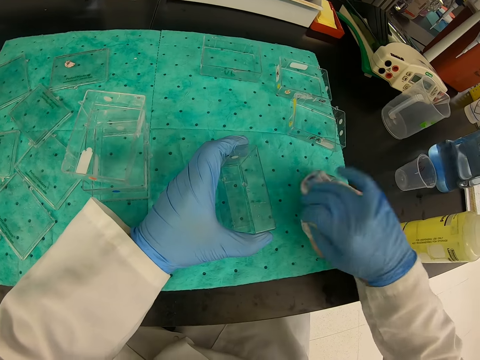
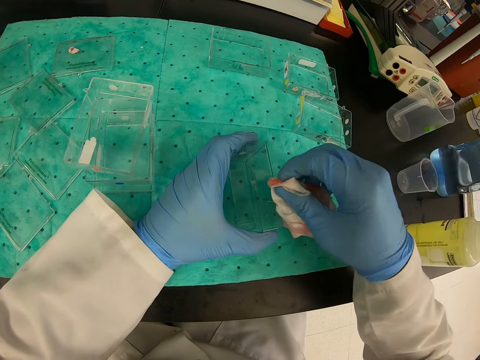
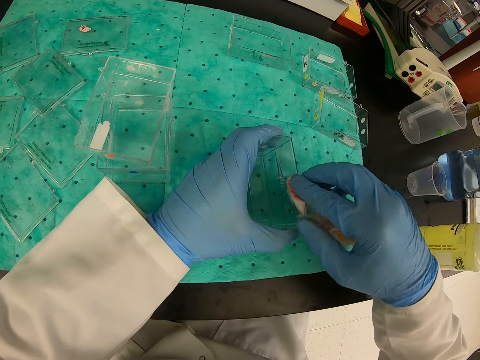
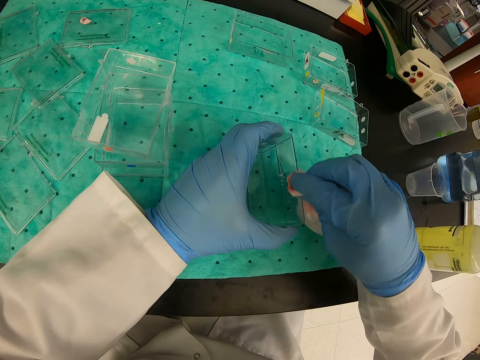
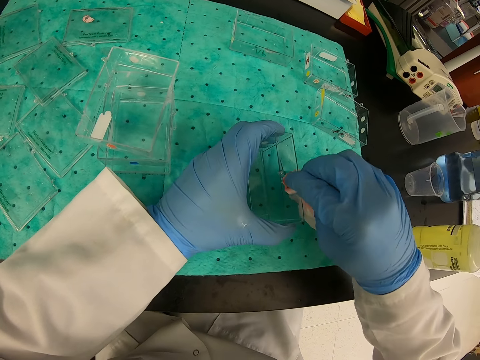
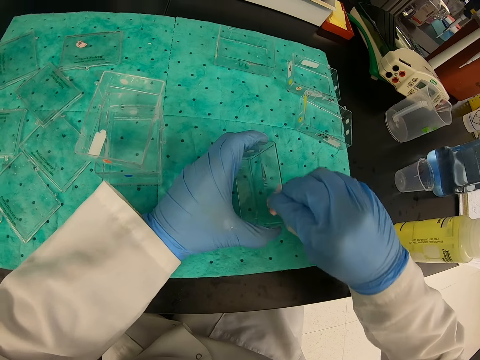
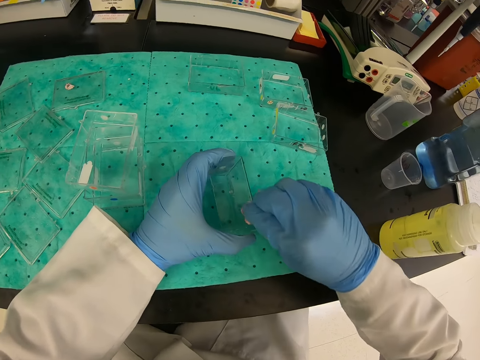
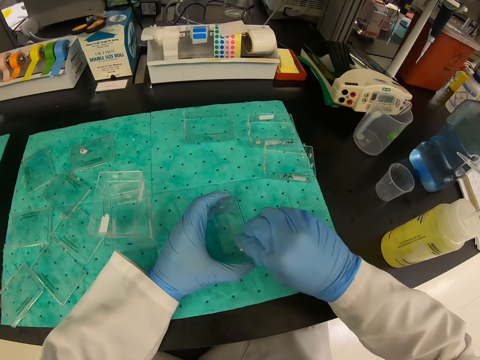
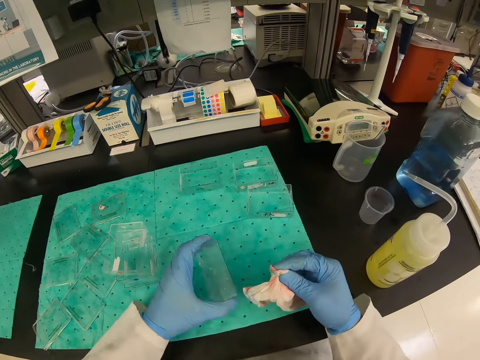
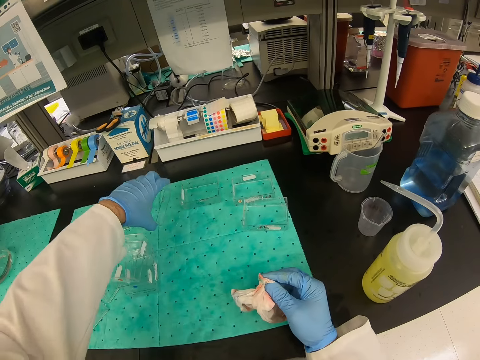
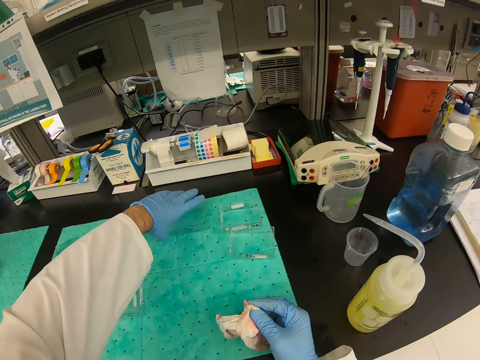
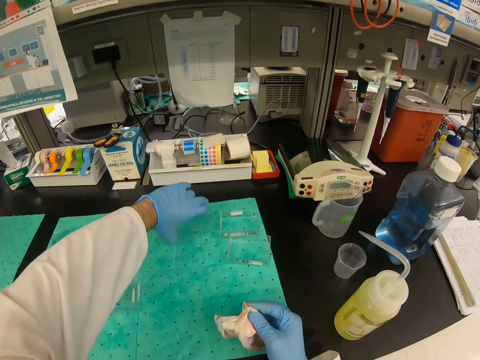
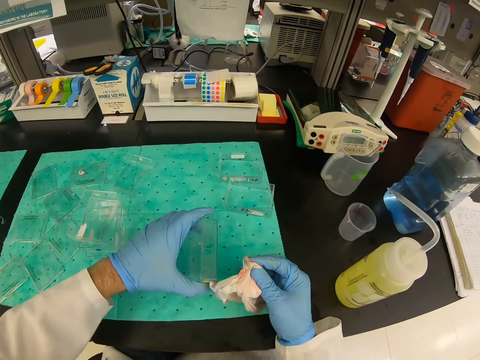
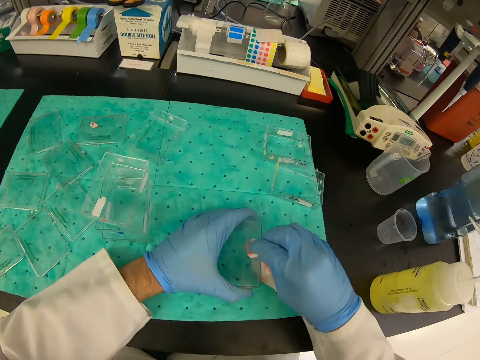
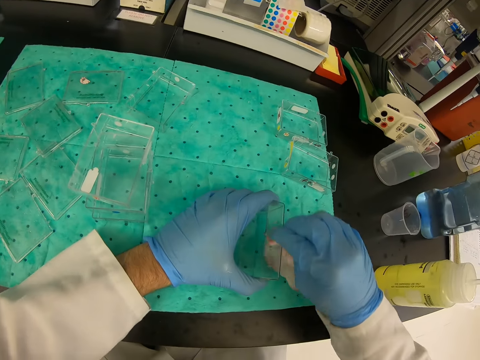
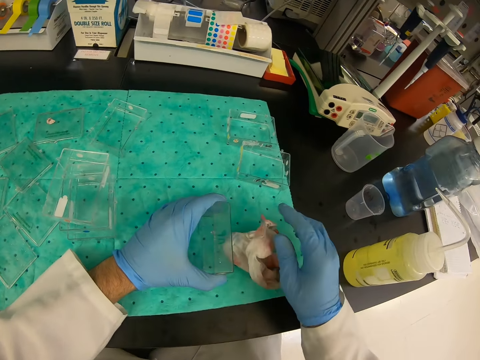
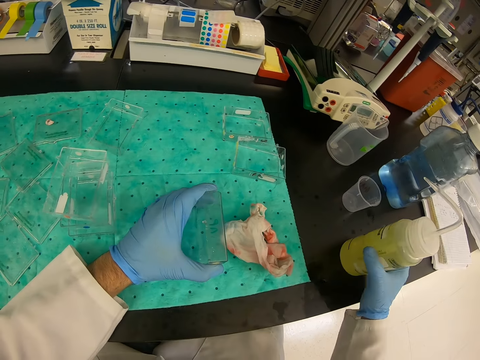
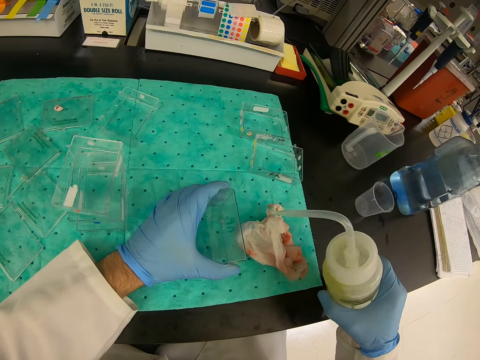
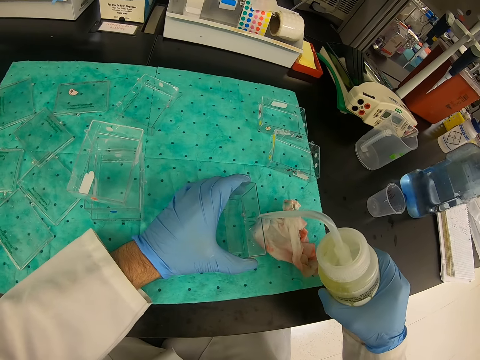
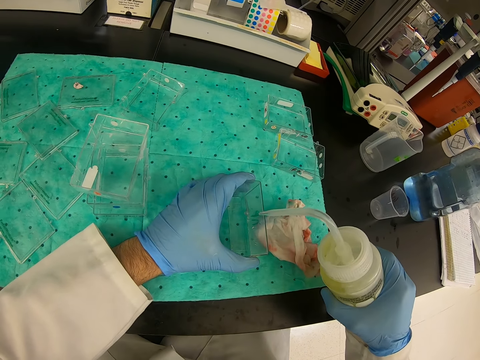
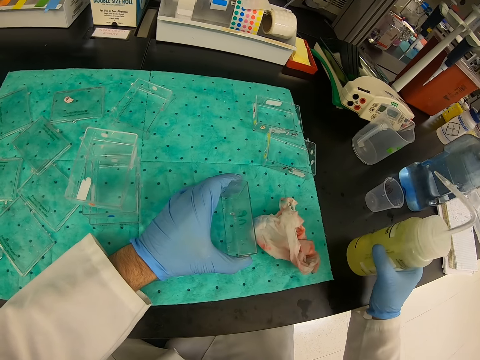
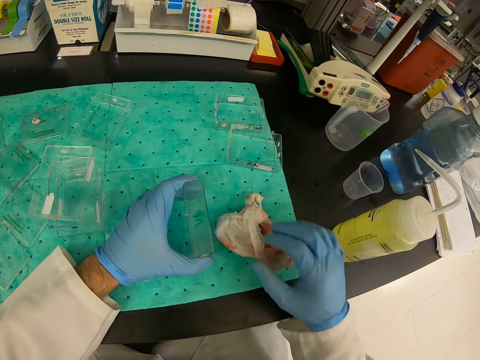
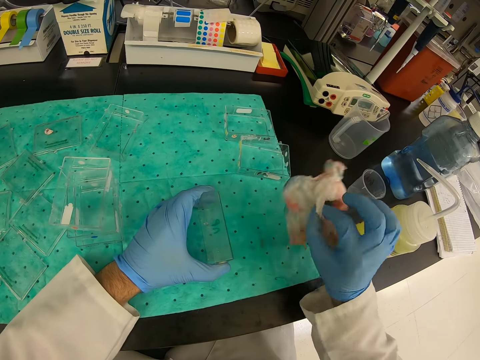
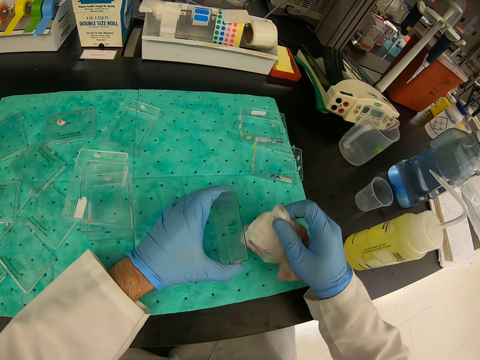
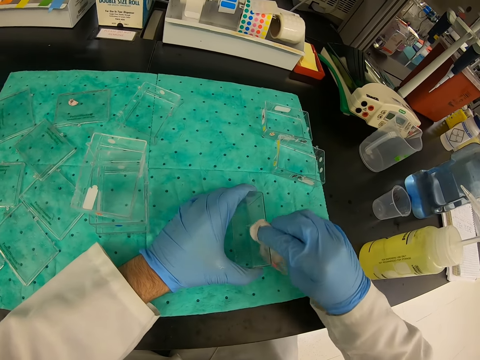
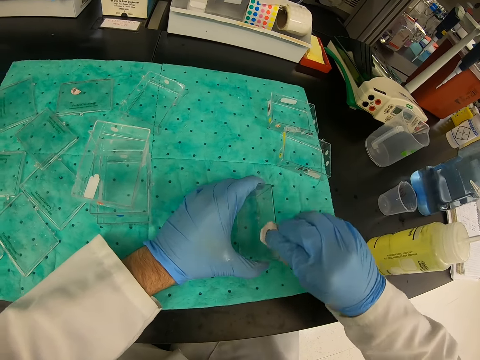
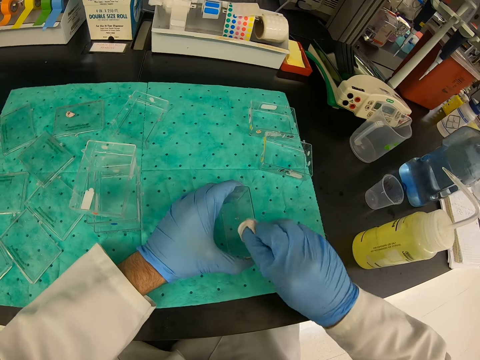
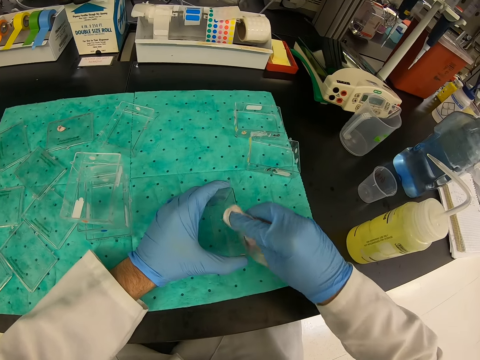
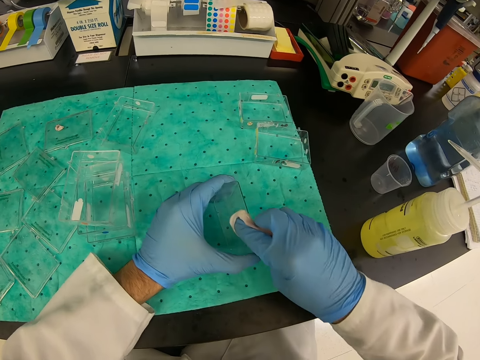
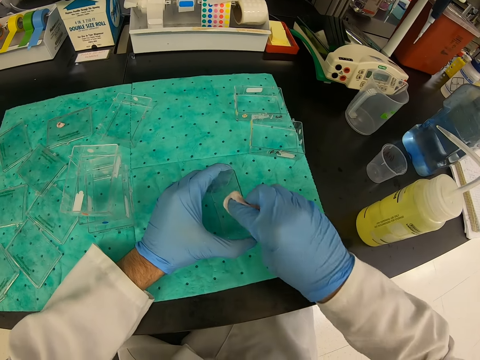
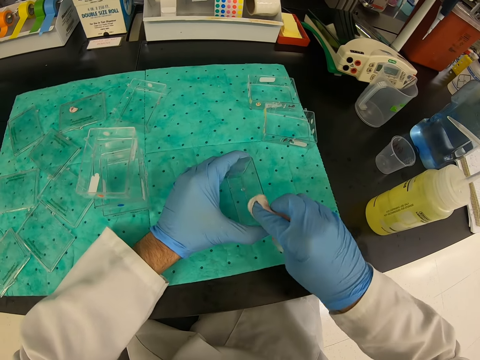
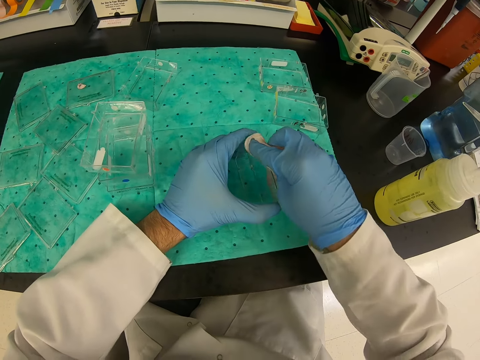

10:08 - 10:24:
The camera wearer wipes the container with the hand towel. They take a liquid from the table. They pour the liquid on the container. They wipe the container with the hand towel.

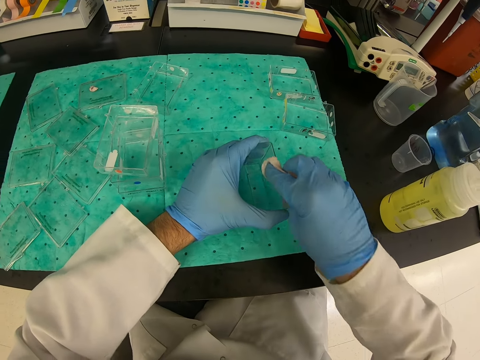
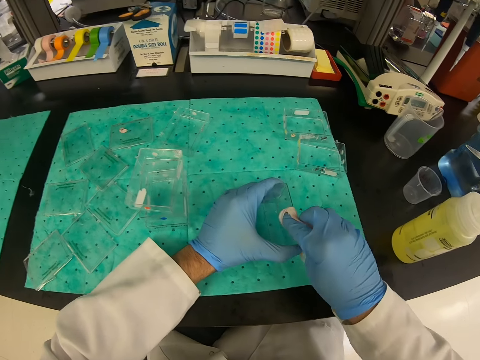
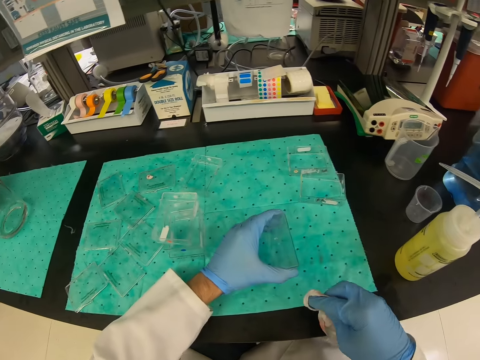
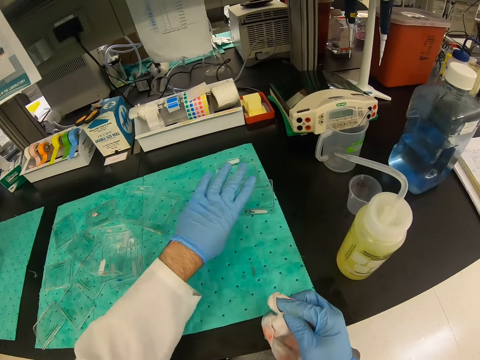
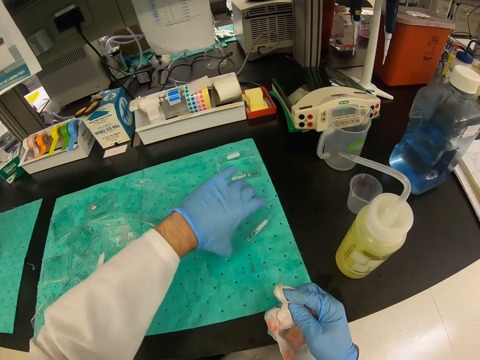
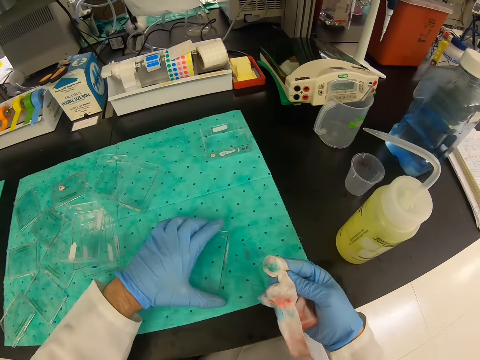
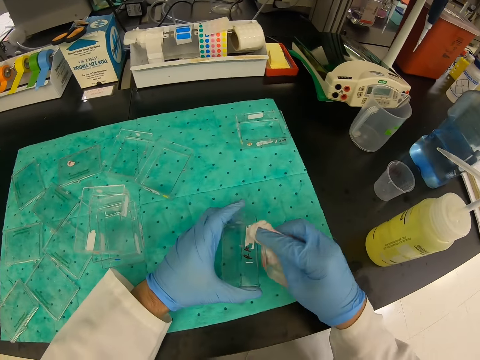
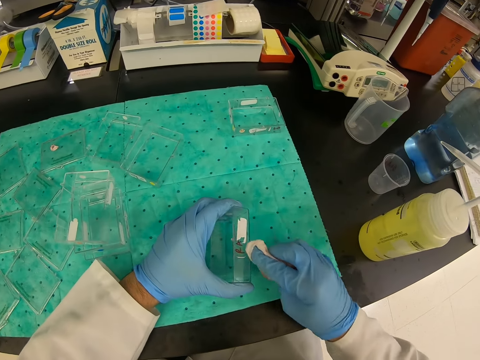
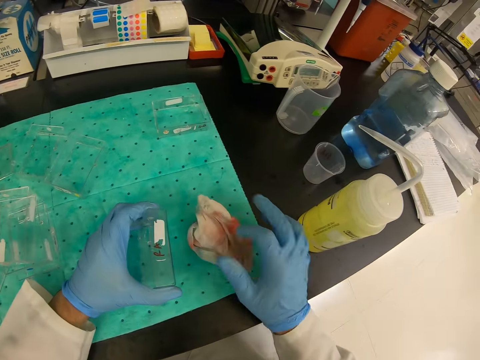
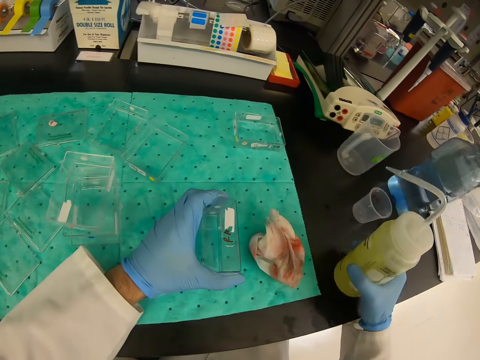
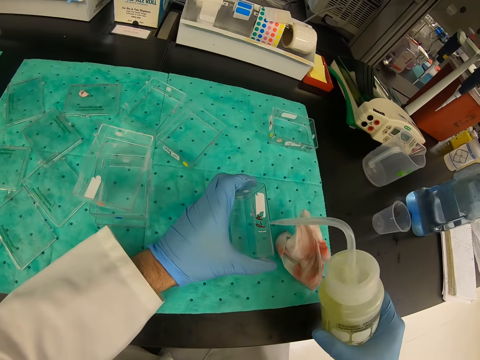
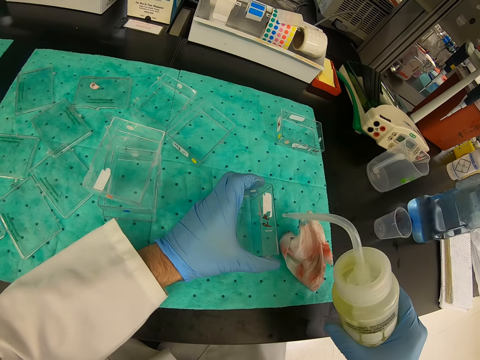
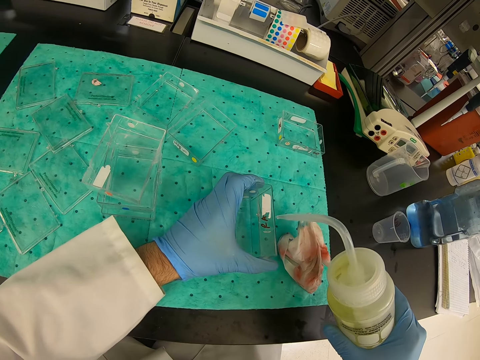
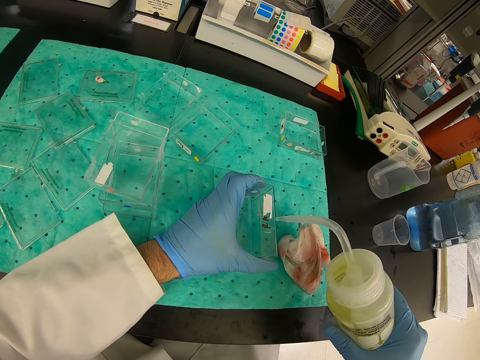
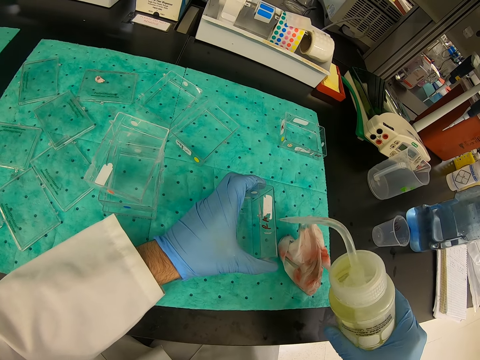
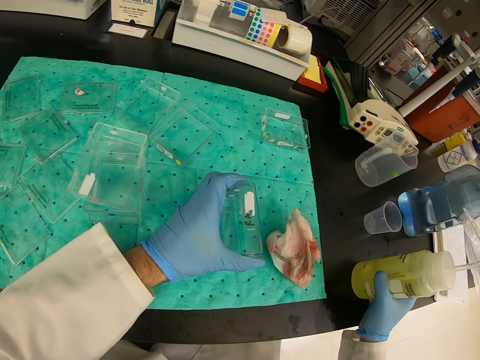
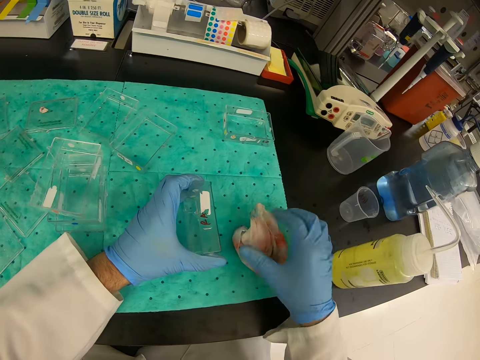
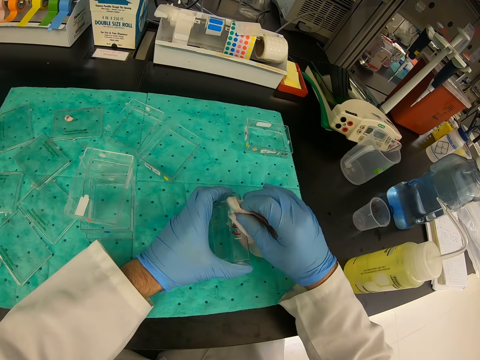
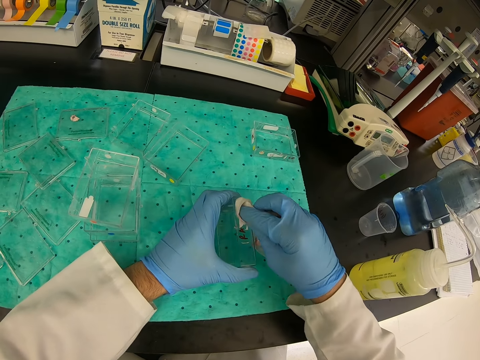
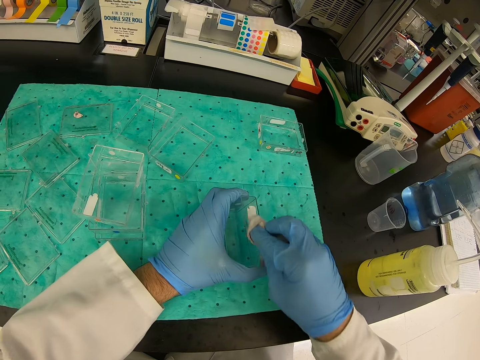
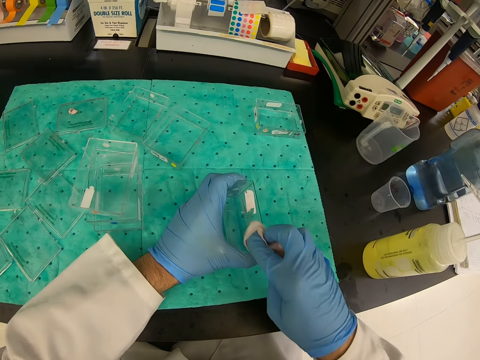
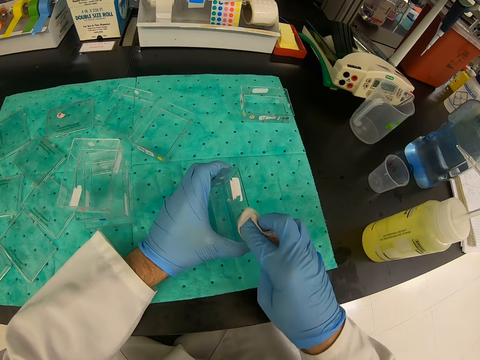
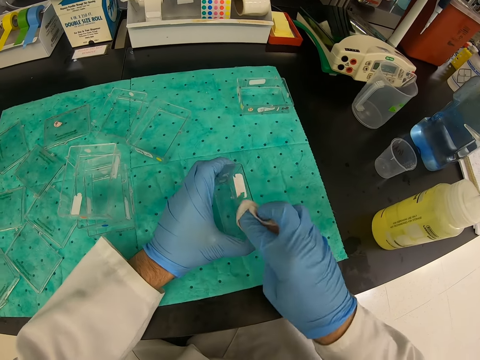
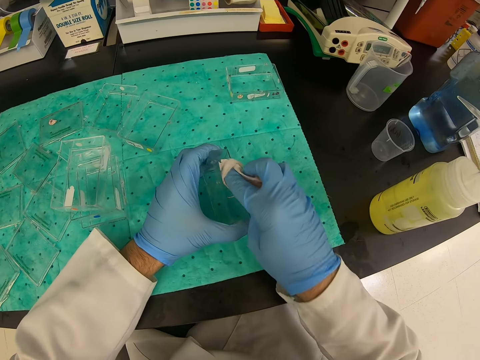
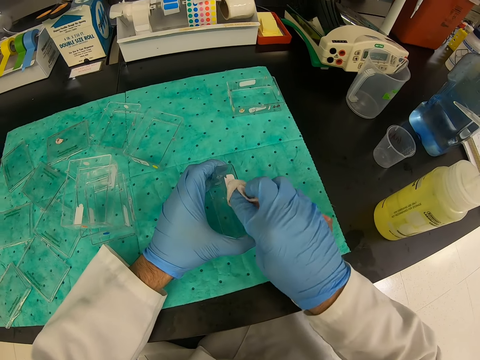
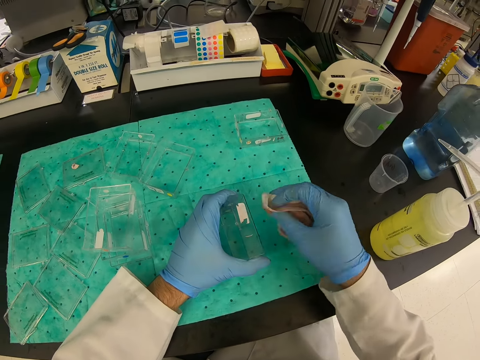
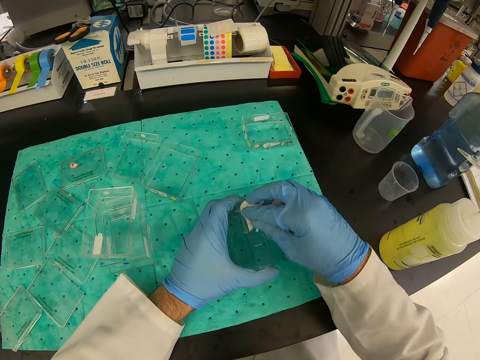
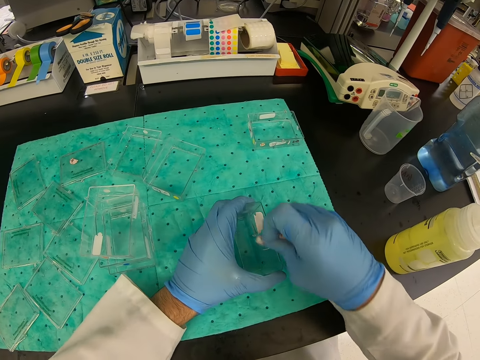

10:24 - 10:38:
The camera wearer picks up the container with his left hand. He wipes the container with the hand towel. He takes a liquid from the table. He pours the liquid on the container. He puts the bottle of liquid on the table. He wipes the container with the hand towel.
